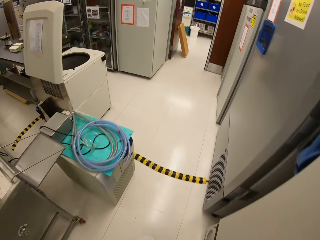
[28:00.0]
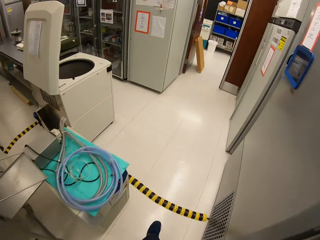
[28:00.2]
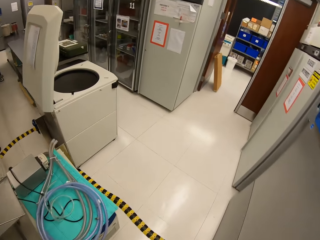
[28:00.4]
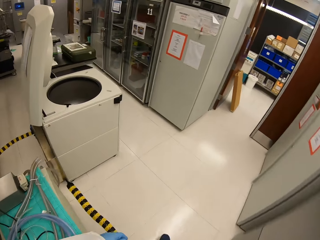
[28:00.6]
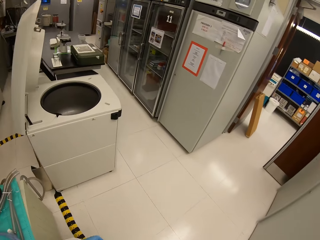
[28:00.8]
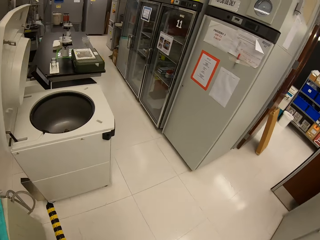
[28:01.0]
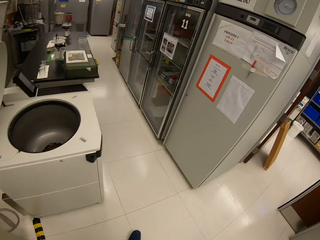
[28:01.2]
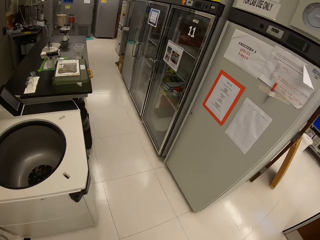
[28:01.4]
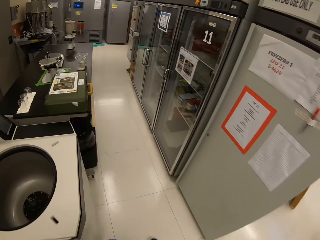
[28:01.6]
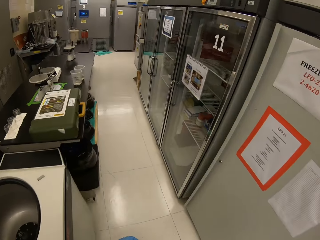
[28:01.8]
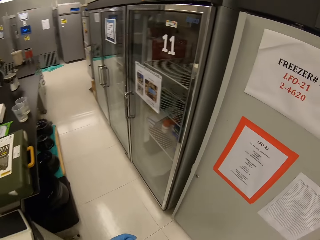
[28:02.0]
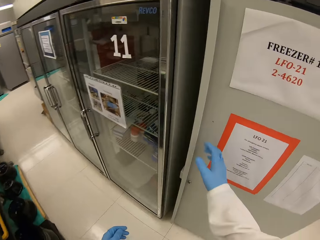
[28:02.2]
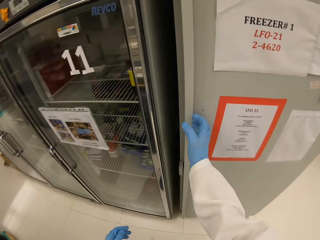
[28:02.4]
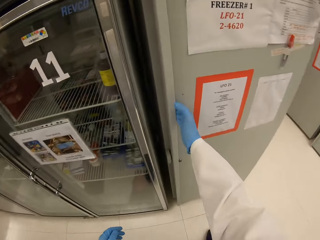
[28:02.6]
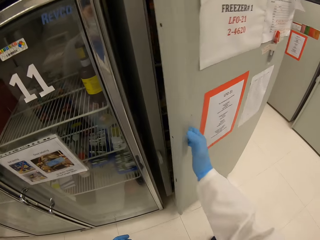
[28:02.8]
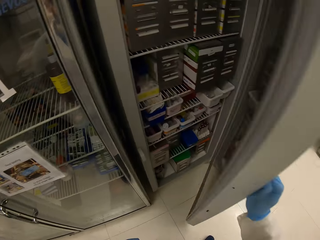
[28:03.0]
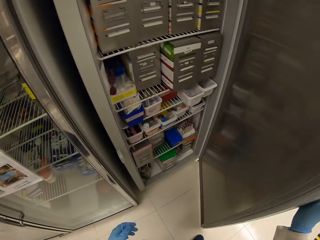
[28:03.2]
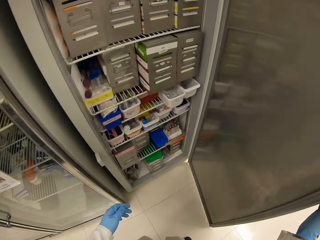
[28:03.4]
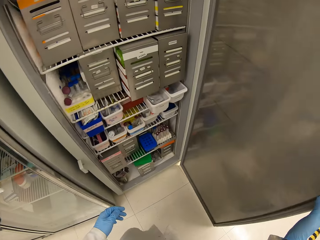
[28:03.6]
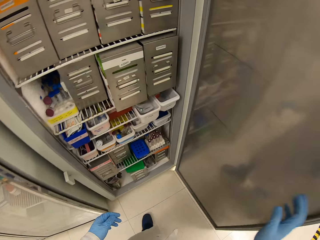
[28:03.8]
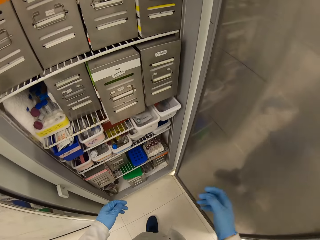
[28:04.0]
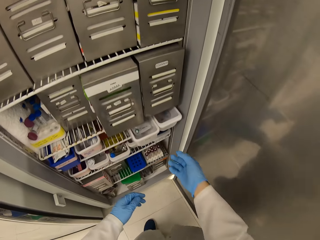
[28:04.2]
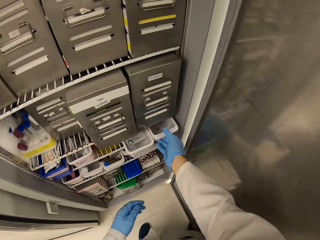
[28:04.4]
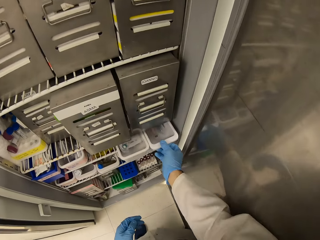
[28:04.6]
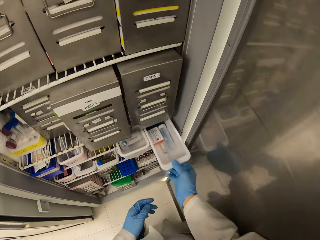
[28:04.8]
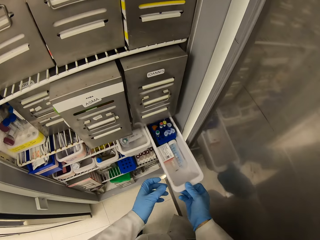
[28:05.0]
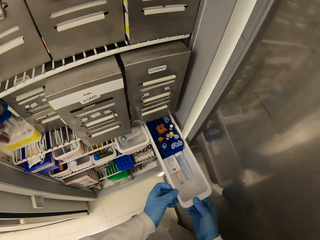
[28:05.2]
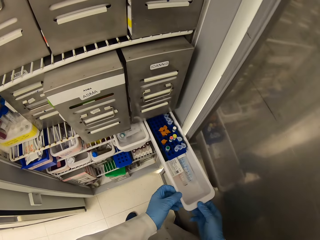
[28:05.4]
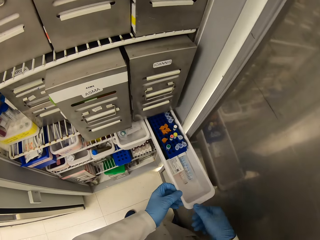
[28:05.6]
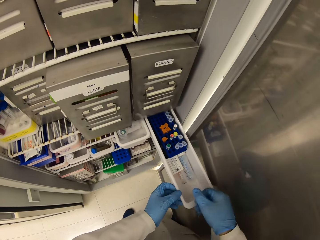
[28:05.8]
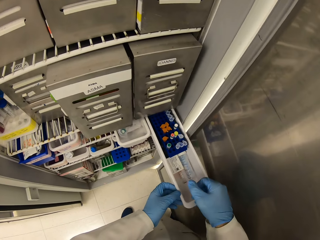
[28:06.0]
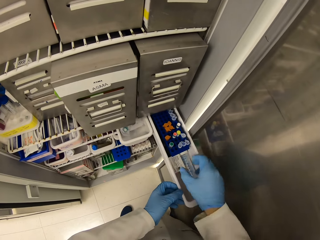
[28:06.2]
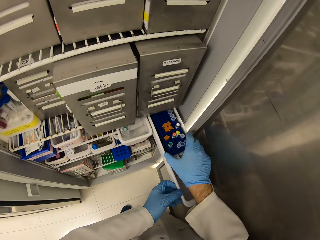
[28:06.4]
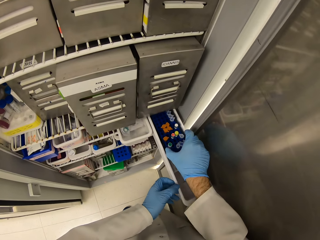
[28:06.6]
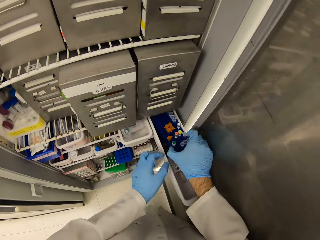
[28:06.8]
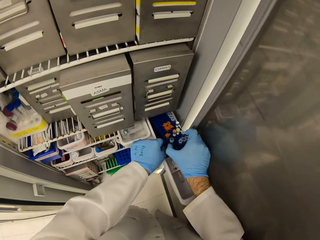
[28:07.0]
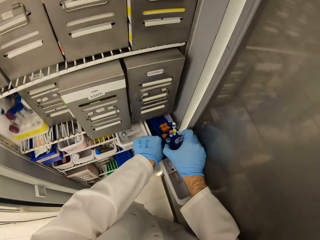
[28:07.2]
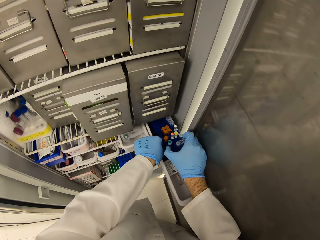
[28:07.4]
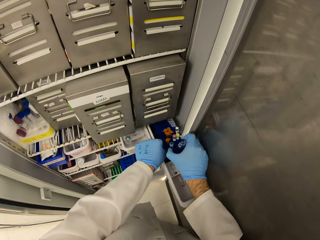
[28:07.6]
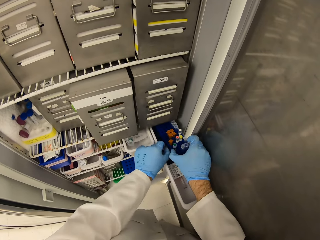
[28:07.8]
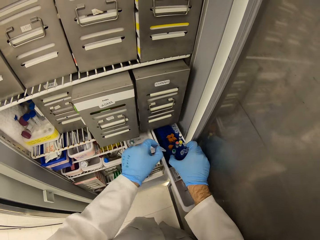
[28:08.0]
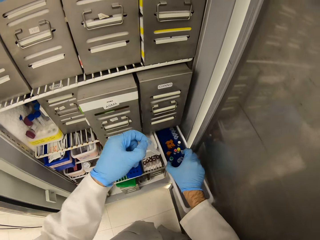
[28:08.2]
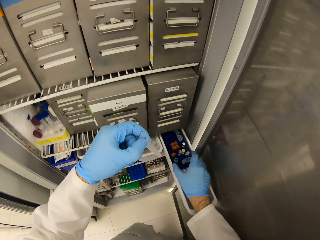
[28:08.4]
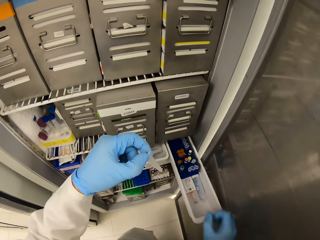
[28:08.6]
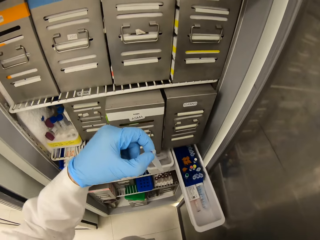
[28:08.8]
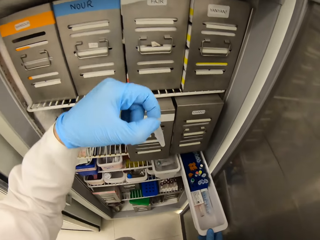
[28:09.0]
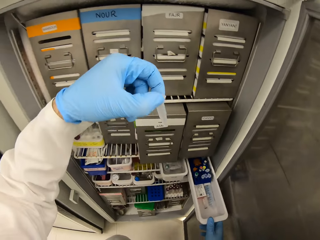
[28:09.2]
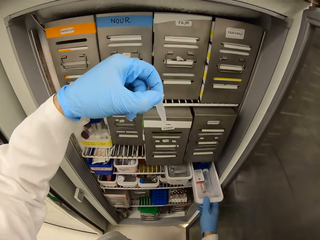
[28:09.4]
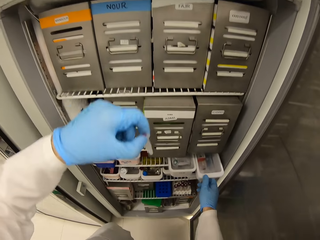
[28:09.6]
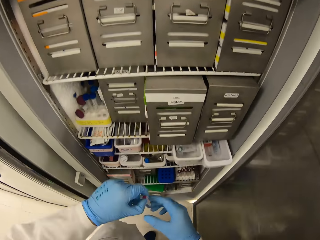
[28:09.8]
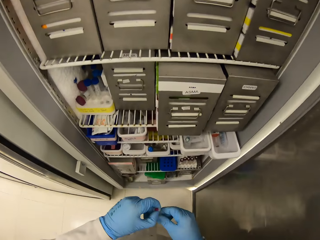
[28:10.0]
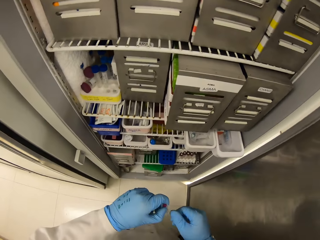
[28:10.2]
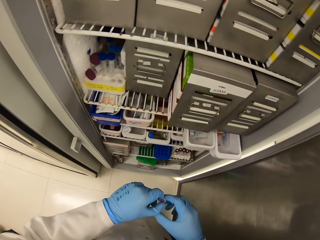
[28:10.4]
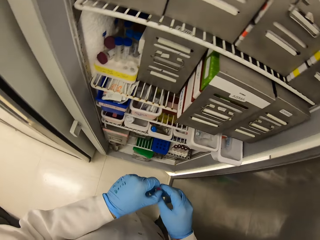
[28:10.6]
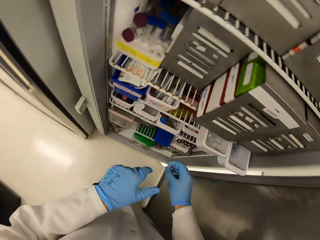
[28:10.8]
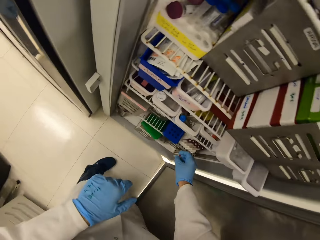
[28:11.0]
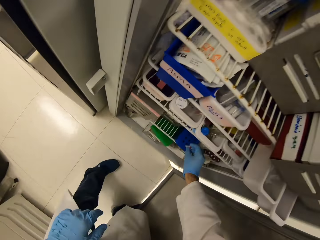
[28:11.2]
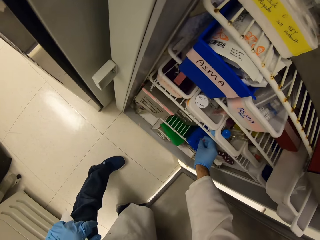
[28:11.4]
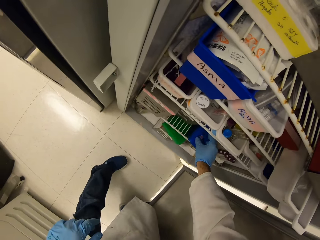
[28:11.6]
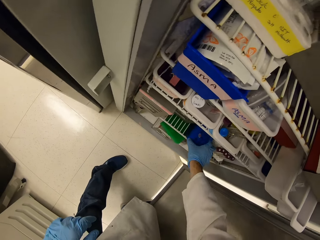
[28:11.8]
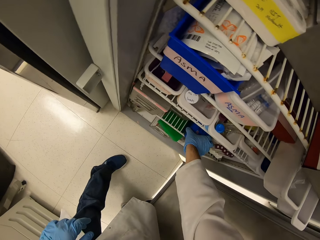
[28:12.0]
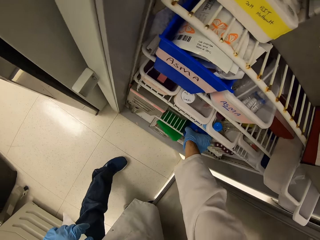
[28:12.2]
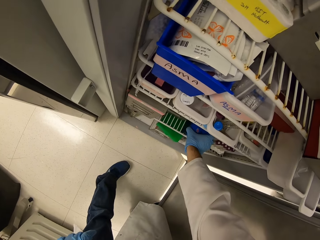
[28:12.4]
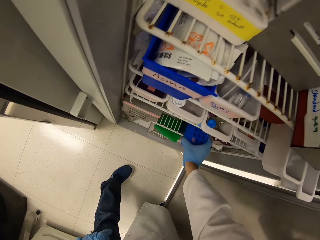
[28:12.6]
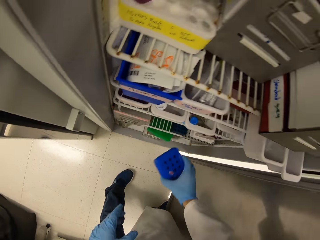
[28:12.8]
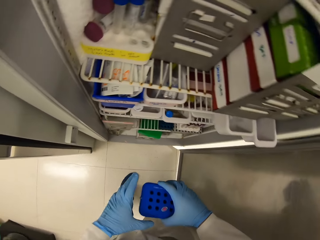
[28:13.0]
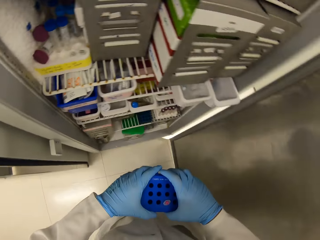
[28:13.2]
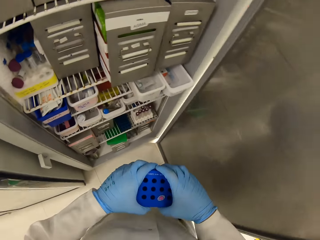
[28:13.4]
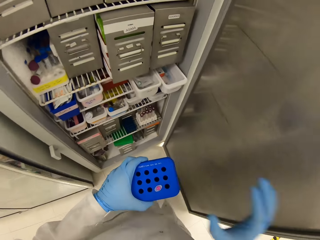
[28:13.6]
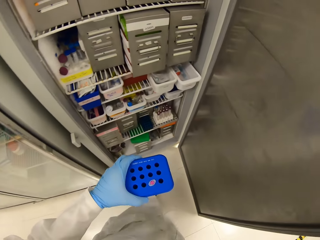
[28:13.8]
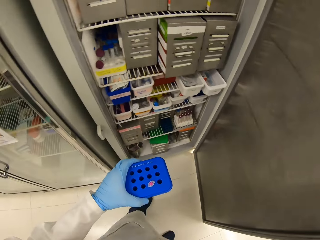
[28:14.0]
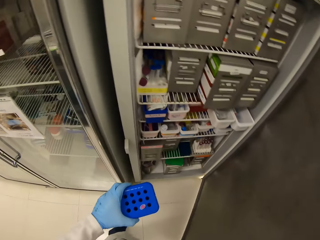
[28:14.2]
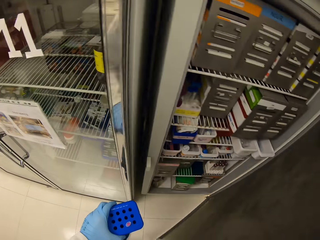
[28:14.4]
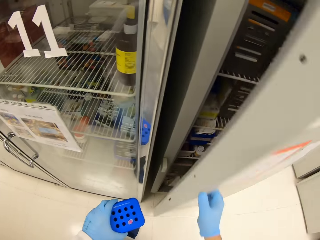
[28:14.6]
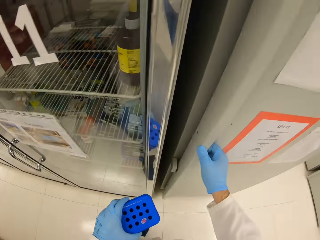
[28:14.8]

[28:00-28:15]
The camera wearer opens the fridge. They take a container from the fridge. They pick a tube from the container. They stare at something. They put the container back. They hold something with both hands, and hold something with the right hand. They put the tube in a tube rack. They pick up the tube rack. They pick up the container and hold the container with both hands. They close the fridge.

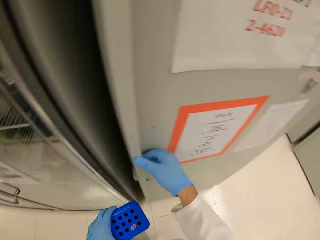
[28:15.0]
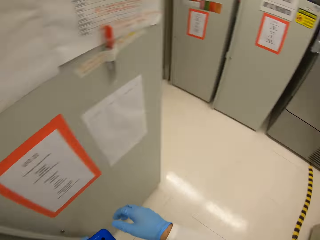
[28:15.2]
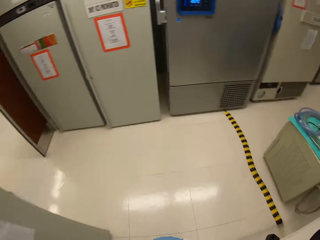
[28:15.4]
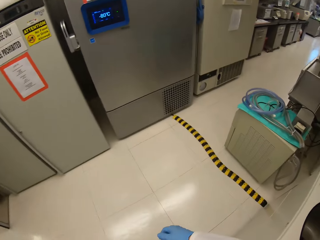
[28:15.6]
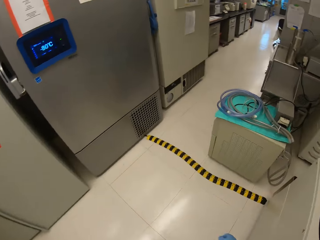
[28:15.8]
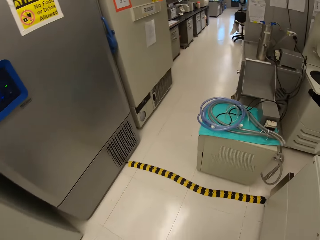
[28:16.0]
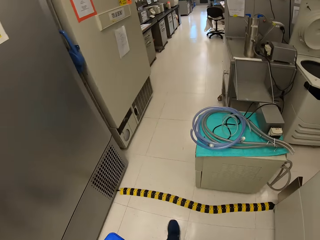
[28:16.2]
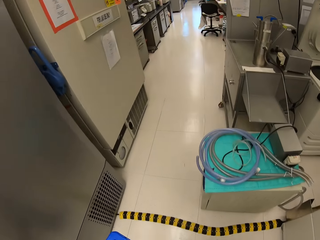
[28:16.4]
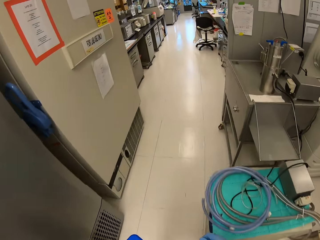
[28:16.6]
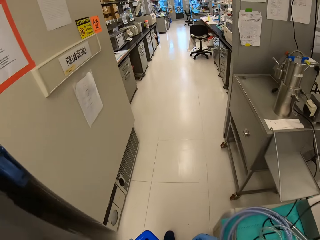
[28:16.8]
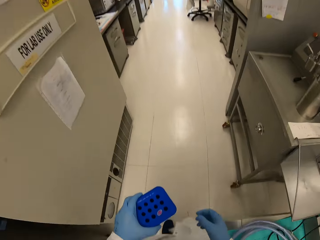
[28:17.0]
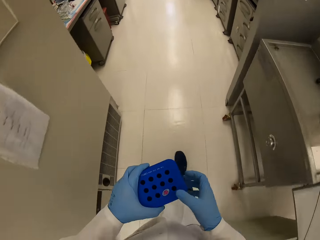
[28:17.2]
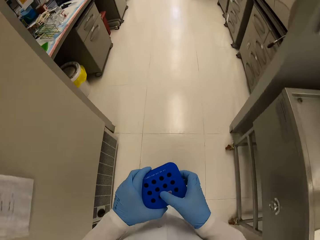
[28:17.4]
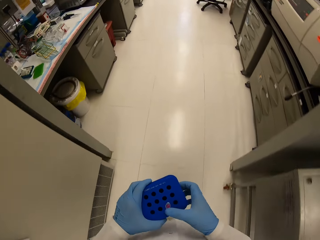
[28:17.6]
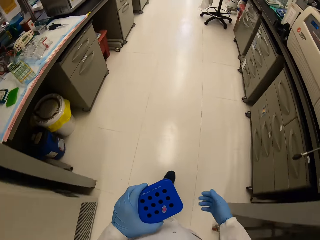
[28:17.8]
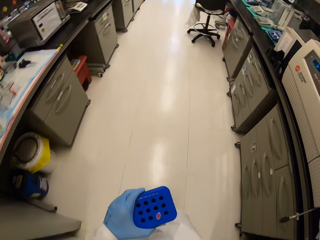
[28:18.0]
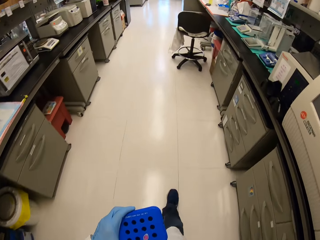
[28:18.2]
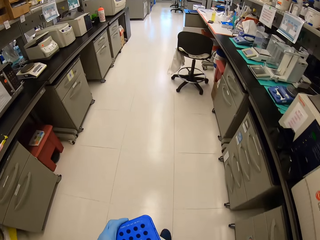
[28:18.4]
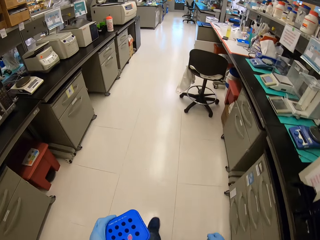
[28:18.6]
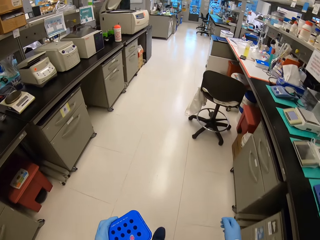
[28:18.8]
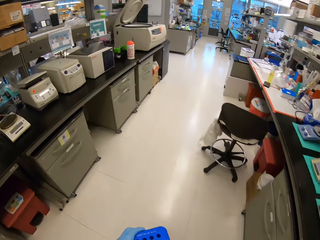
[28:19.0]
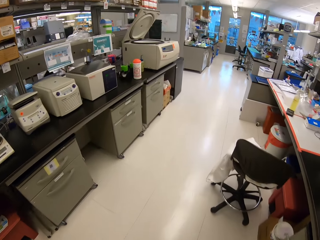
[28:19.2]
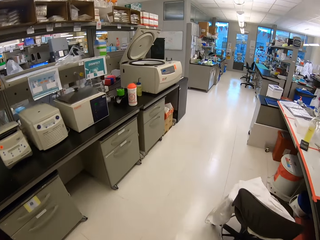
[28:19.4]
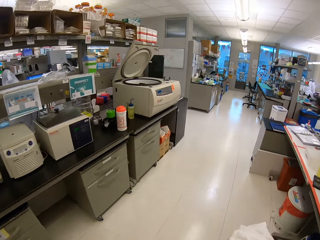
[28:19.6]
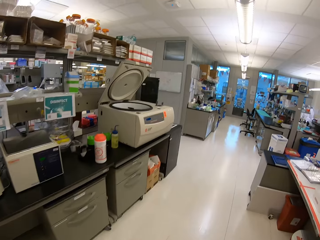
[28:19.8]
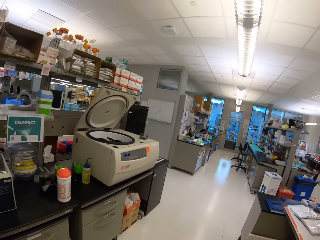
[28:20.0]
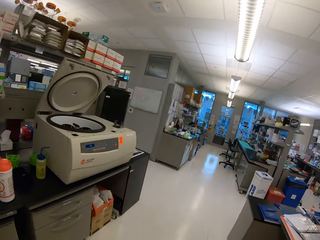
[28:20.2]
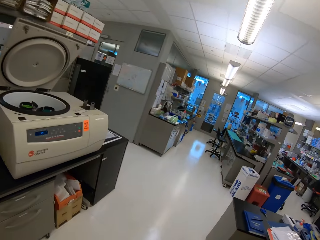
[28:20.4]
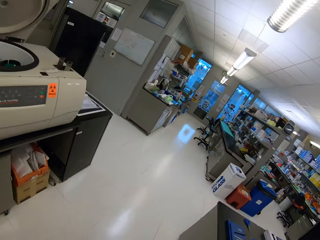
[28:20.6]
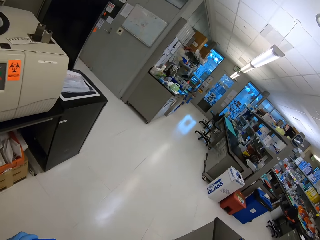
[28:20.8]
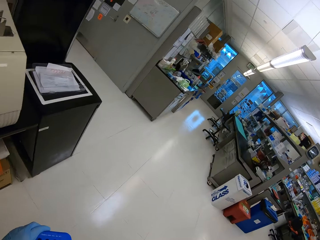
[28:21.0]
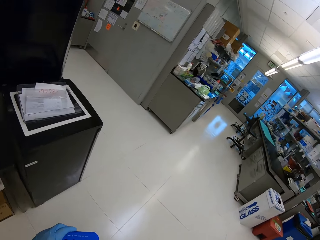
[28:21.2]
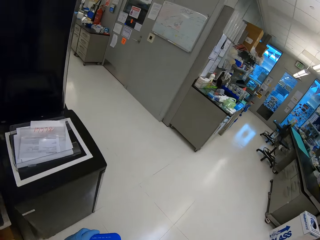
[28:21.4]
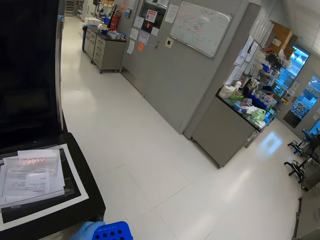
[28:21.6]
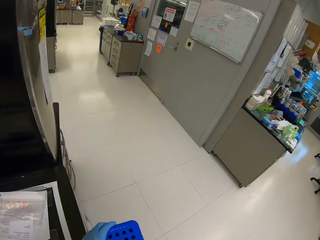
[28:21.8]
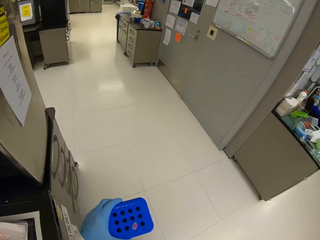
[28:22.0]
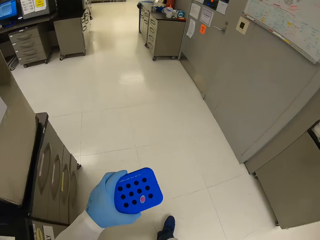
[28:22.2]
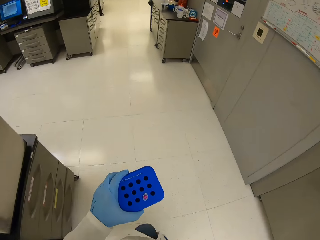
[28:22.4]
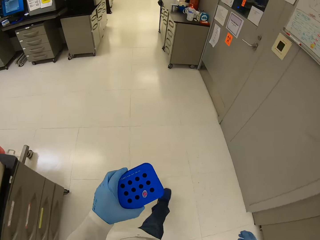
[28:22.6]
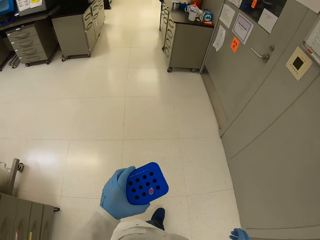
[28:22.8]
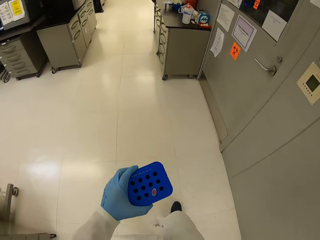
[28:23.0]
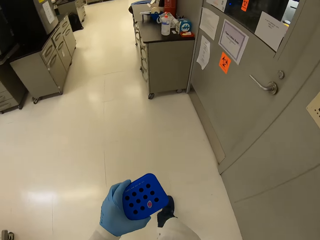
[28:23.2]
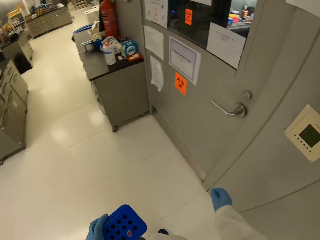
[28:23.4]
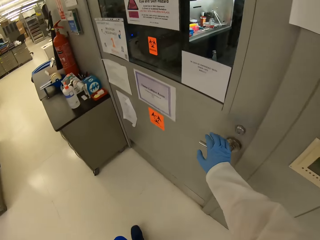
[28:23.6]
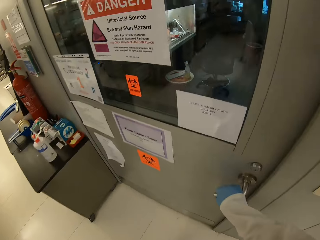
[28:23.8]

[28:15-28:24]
The camera wearer walks around. They hold a container with both hands and walk around. They move the right hand from the container. They walk around the room.
